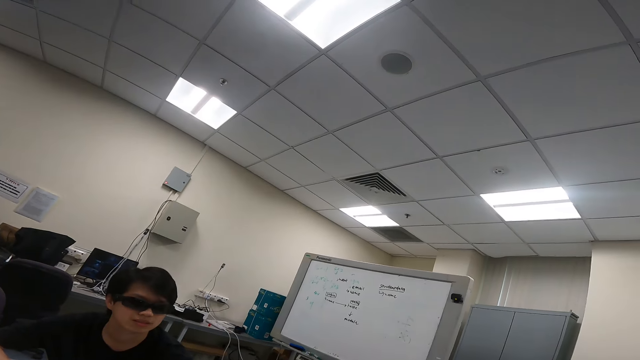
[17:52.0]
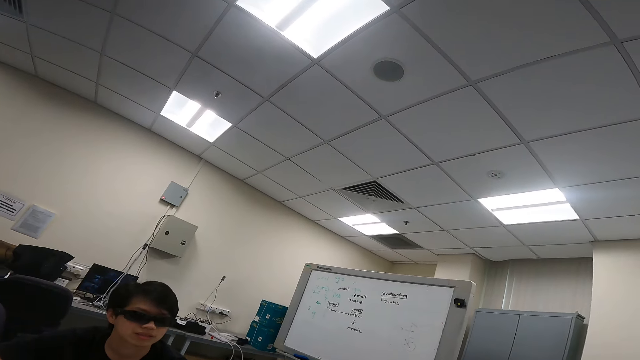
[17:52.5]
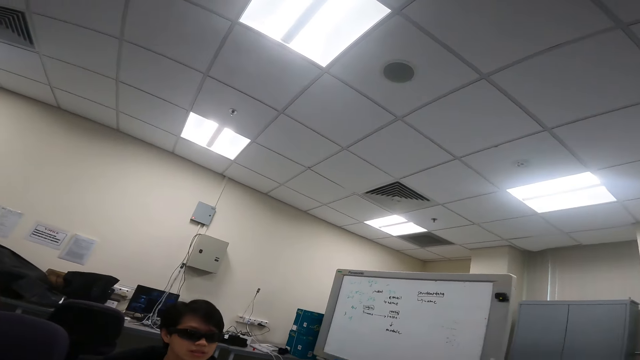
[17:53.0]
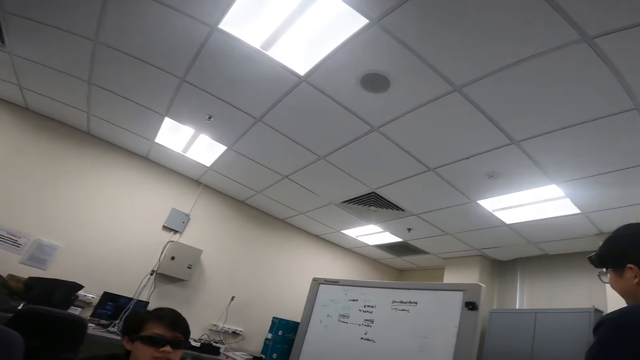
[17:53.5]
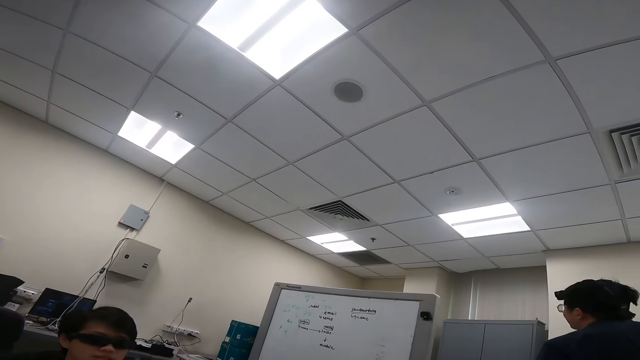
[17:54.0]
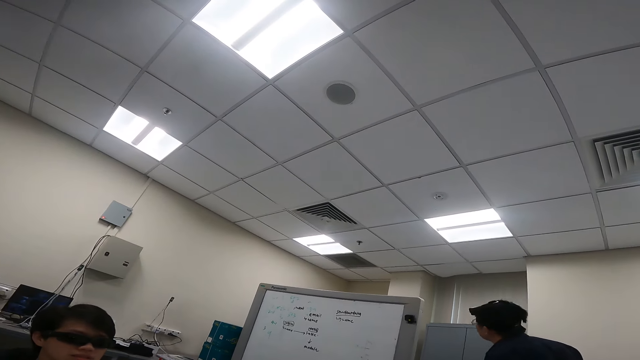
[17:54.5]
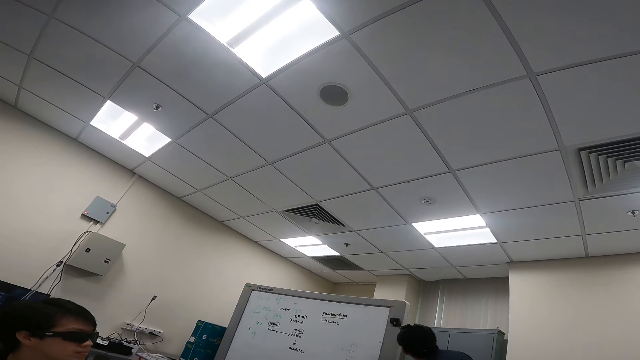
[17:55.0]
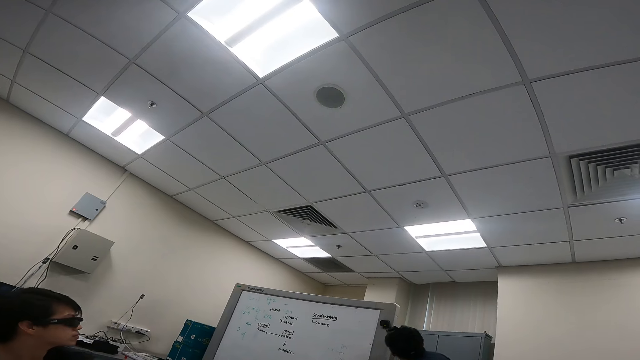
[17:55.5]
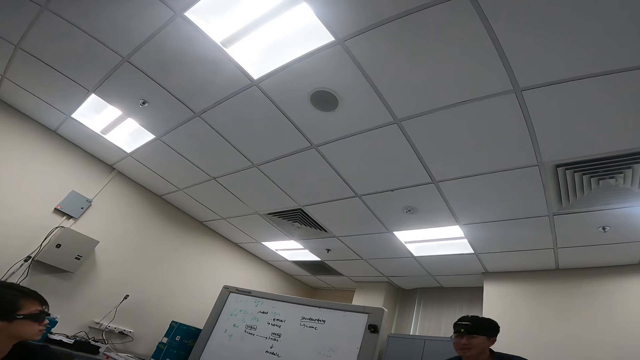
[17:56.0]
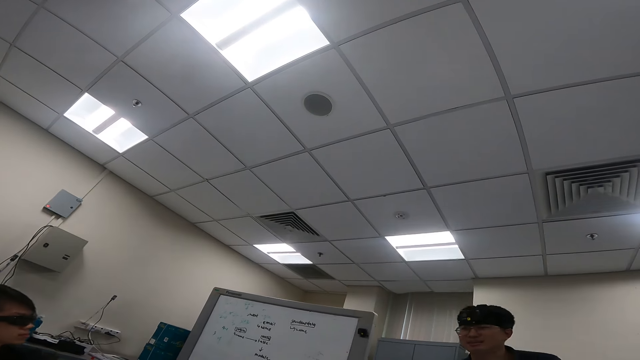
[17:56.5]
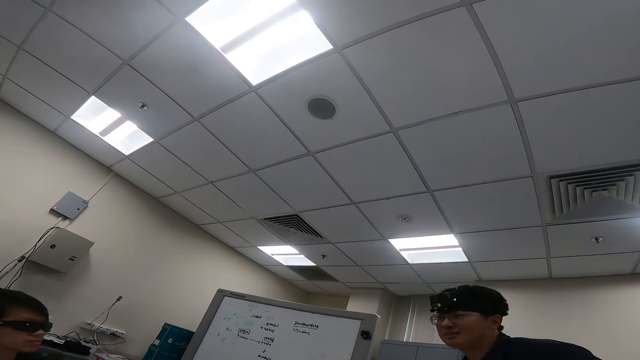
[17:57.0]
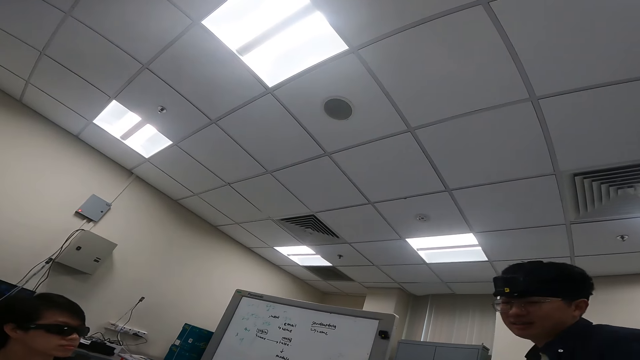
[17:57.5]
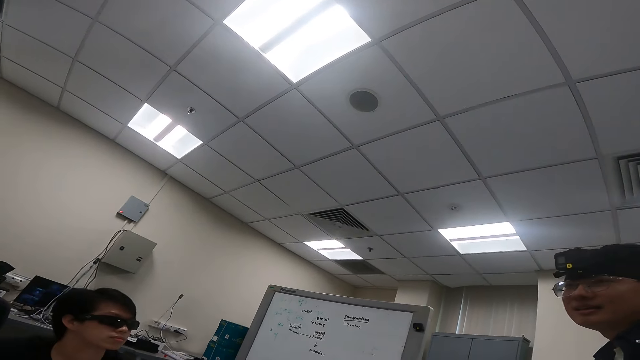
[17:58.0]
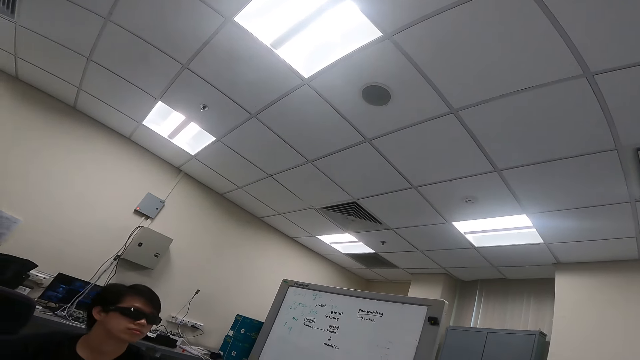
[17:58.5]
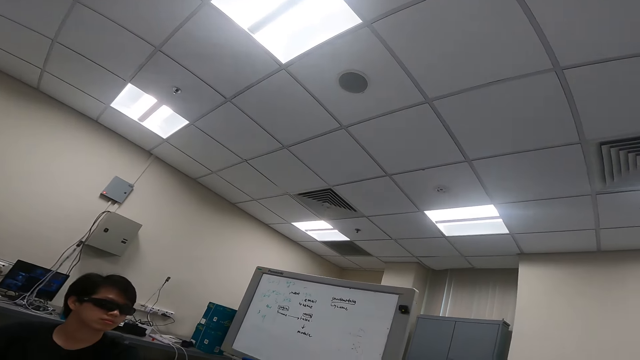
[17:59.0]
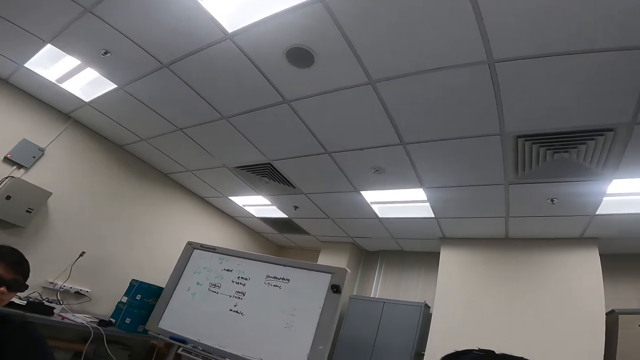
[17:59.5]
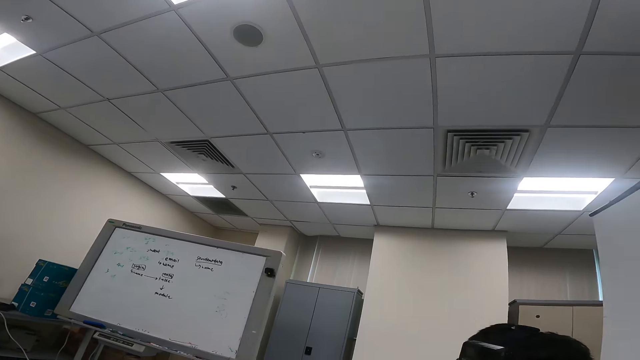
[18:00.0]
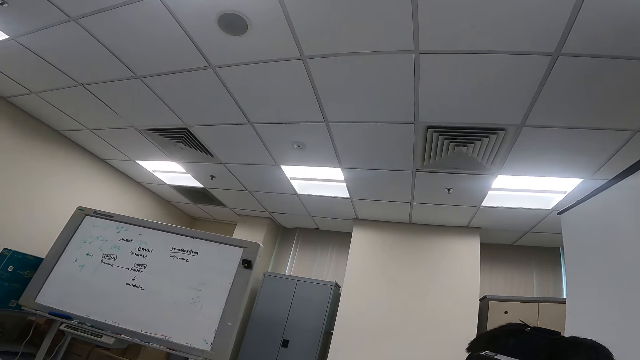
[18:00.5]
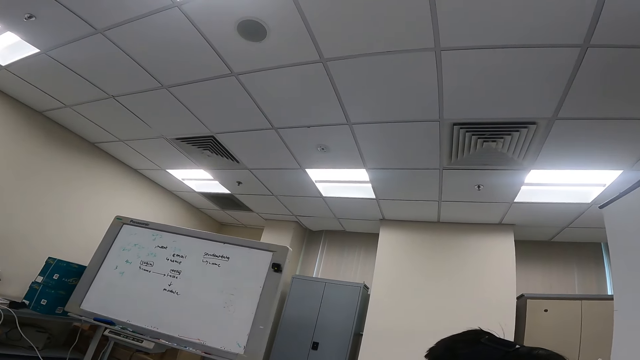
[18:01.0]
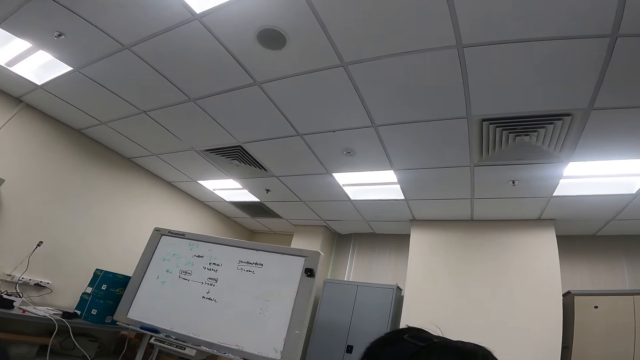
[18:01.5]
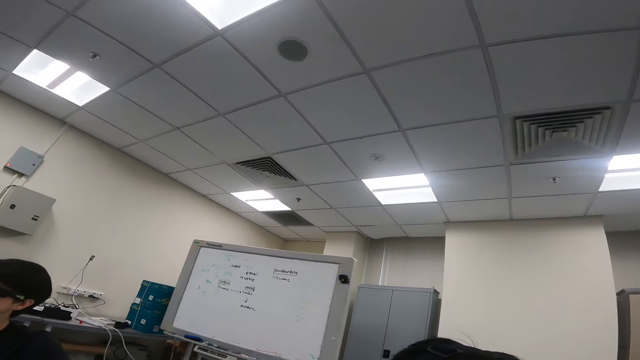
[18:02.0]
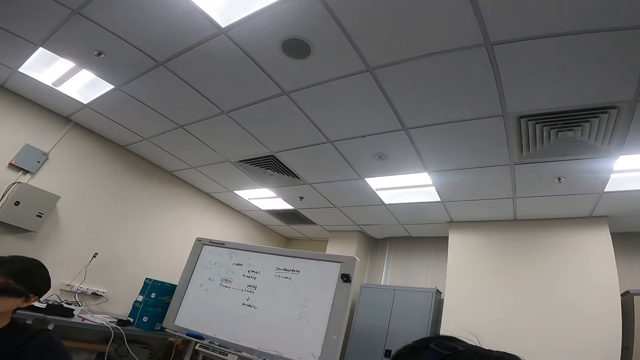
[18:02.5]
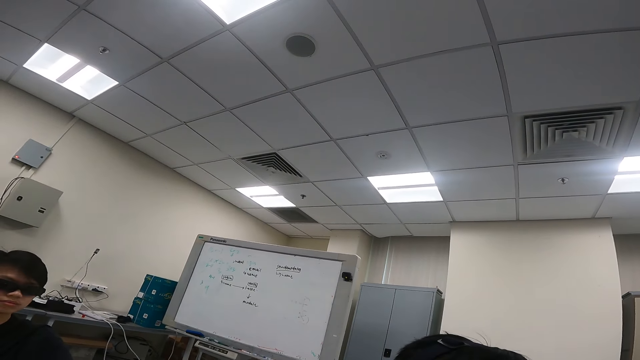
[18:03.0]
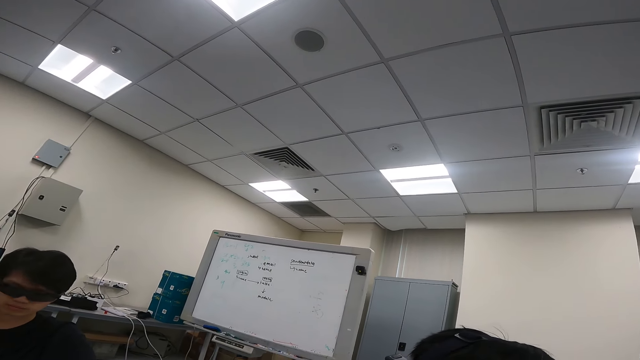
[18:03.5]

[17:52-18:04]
A man walks in the room. The man dialogs with the camera wearer. The man sits and dialogs with the camera wearer.

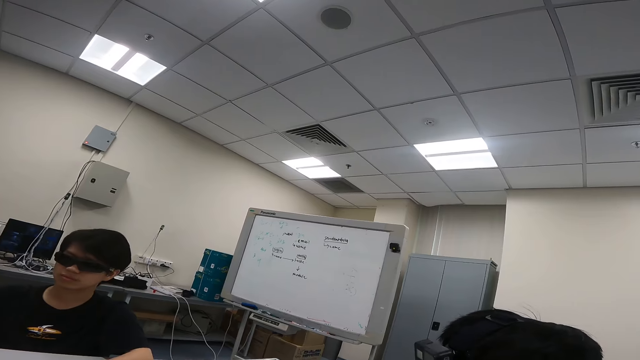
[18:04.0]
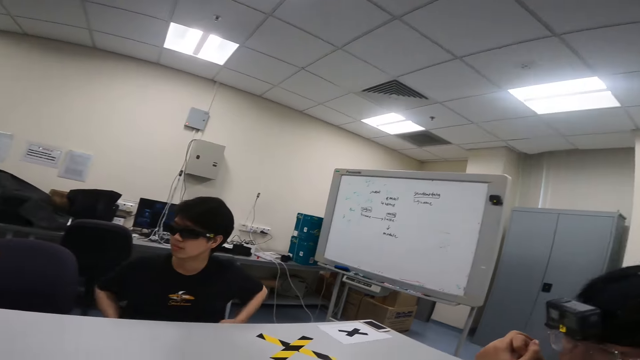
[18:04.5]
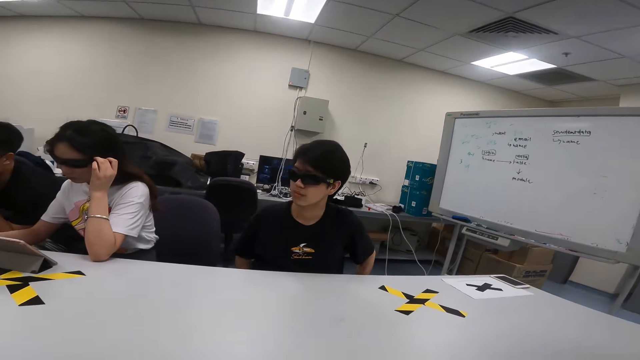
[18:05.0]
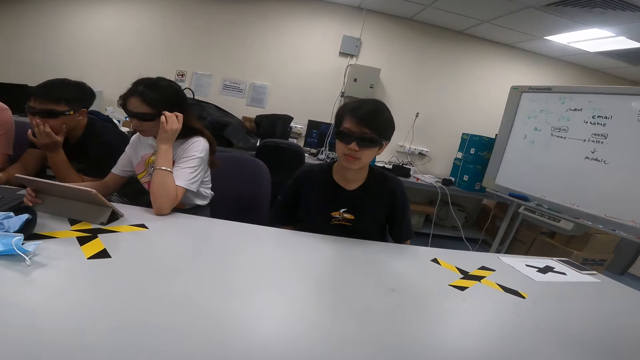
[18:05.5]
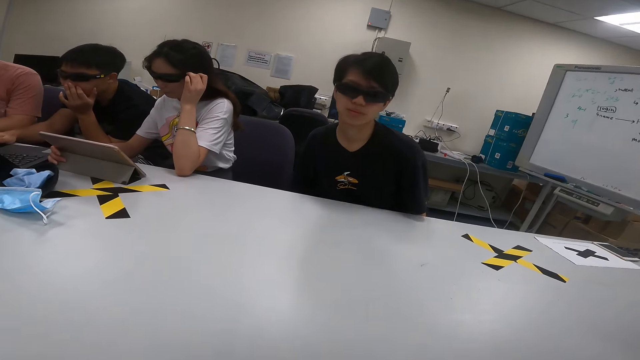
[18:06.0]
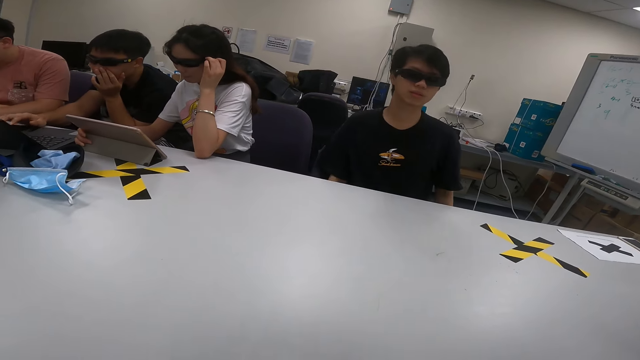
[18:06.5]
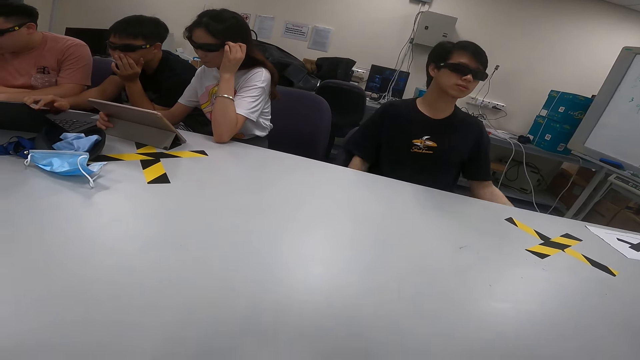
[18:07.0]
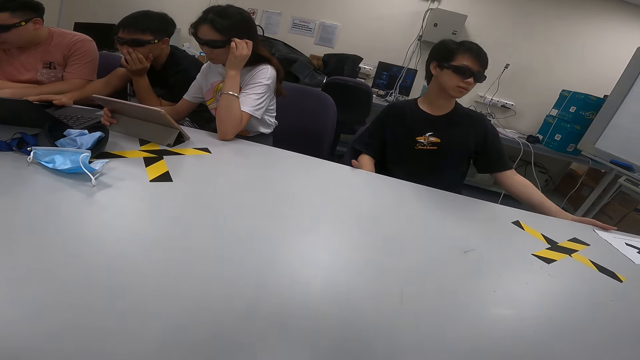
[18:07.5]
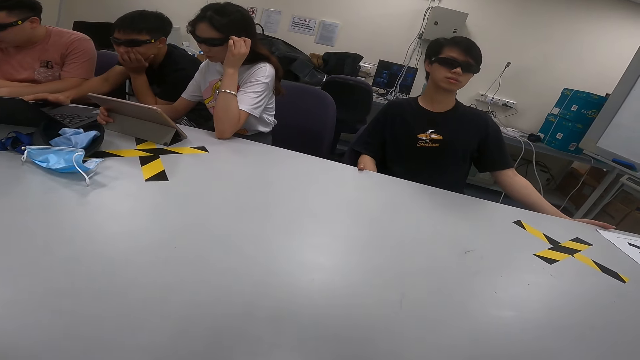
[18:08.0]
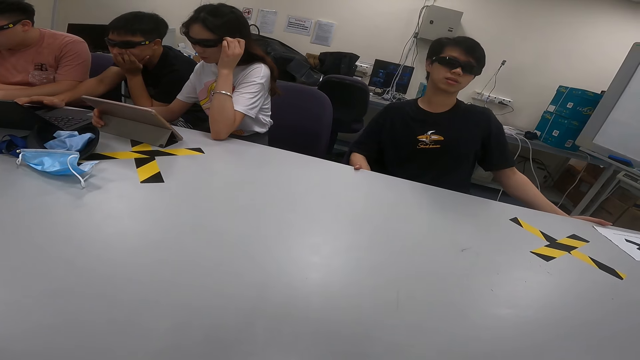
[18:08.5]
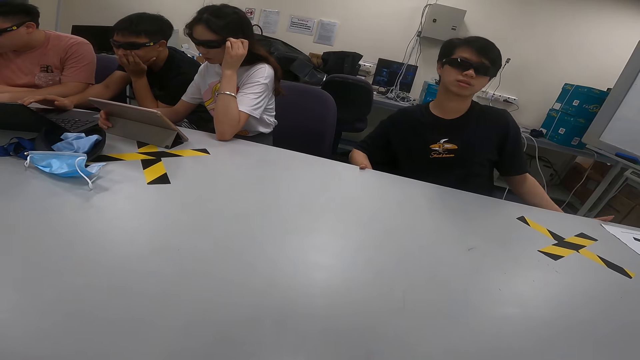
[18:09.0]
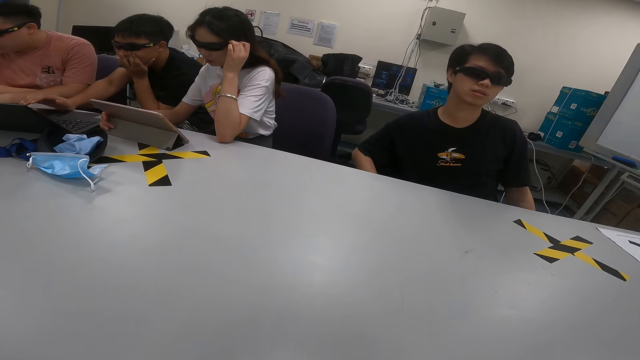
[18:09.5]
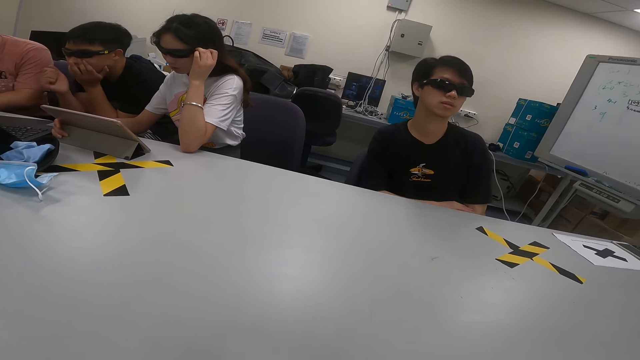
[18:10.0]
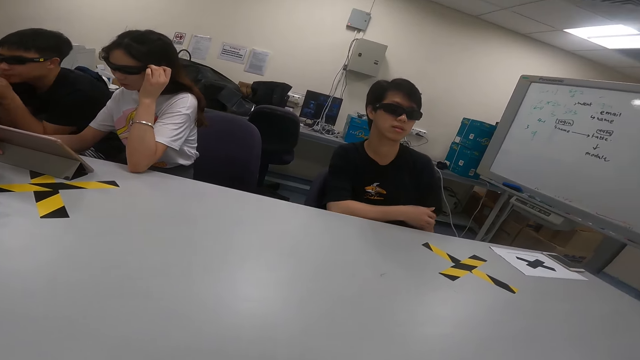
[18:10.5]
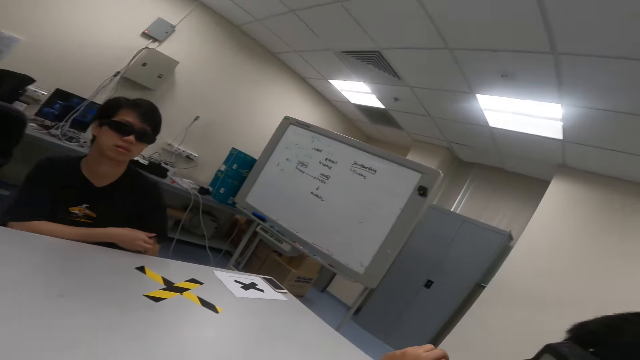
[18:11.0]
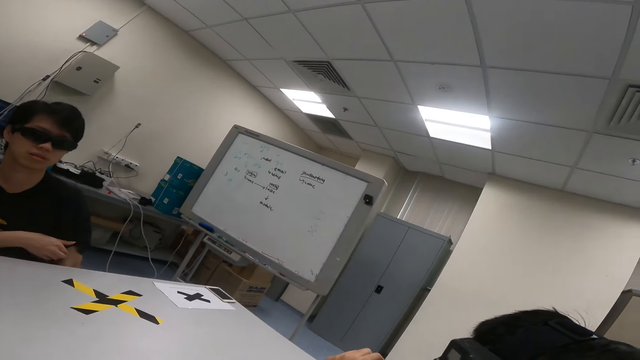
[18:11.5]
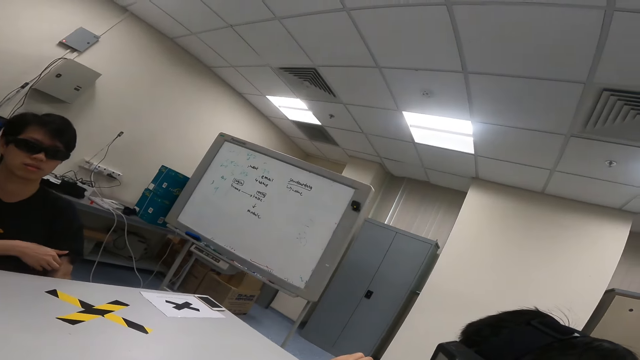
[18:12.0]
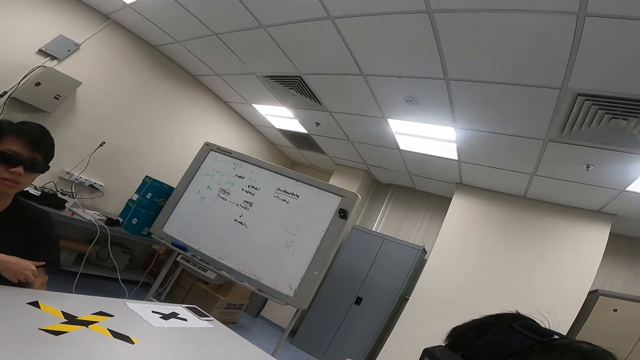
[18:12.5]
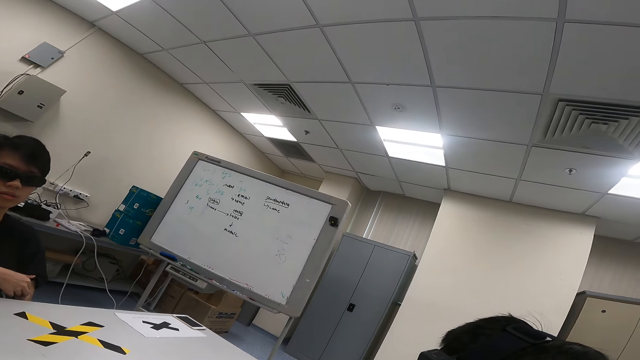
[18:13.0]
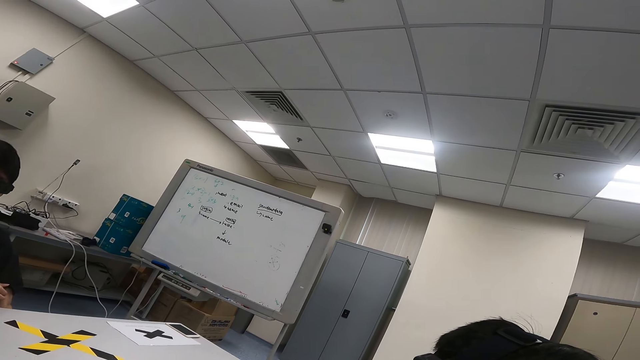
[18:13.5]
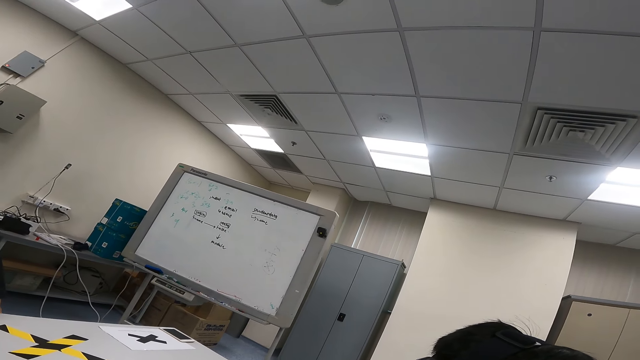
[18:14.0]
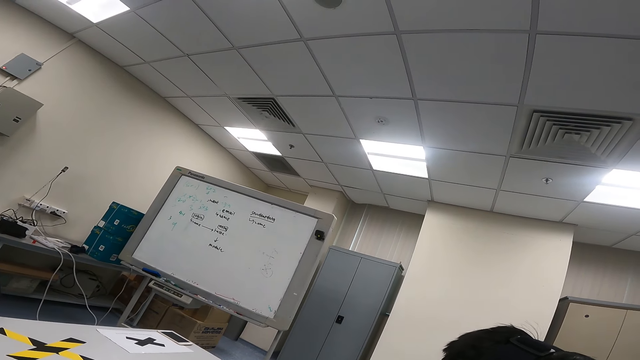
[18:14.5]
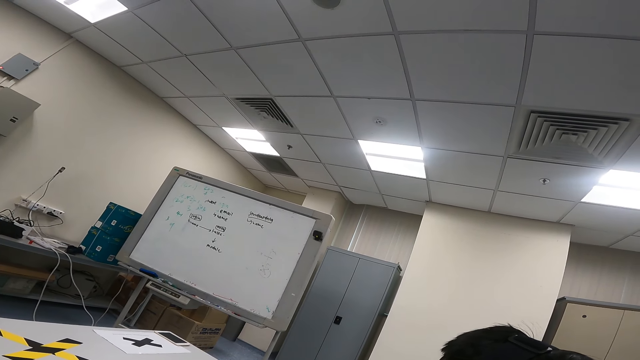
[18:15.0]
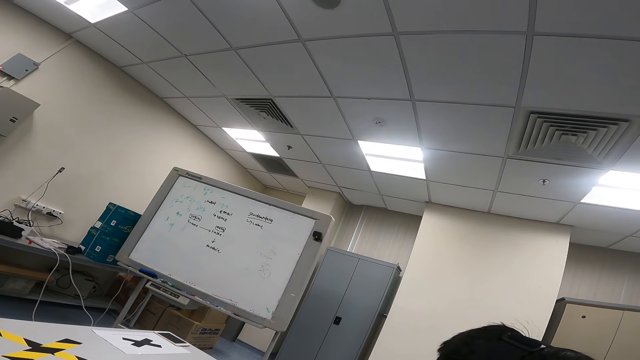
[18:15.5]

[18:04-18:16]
A man uses a laptop. A woman uses a tablet. Another man dialogs with the camera wearer.
